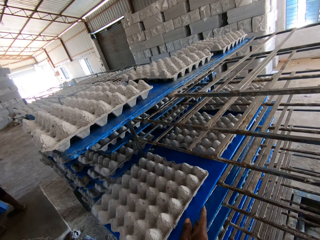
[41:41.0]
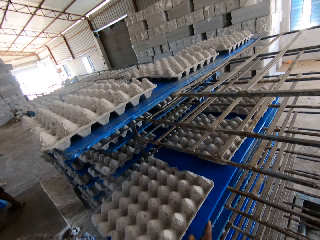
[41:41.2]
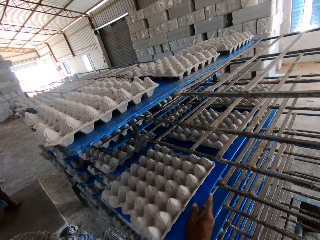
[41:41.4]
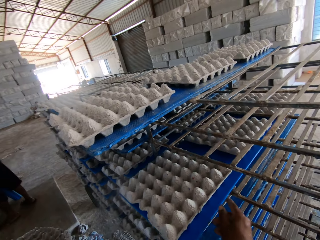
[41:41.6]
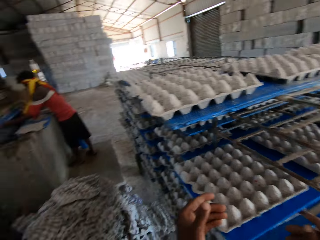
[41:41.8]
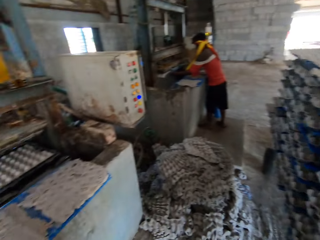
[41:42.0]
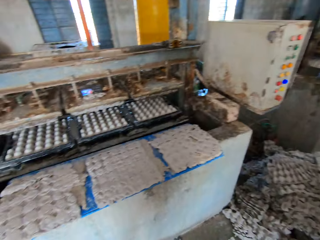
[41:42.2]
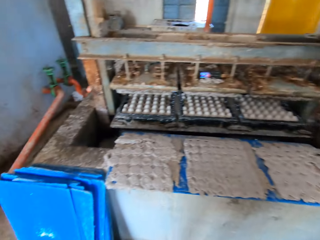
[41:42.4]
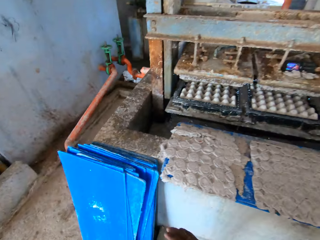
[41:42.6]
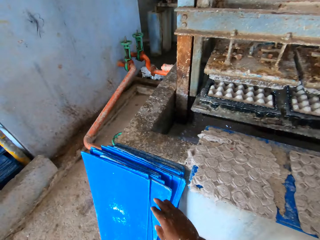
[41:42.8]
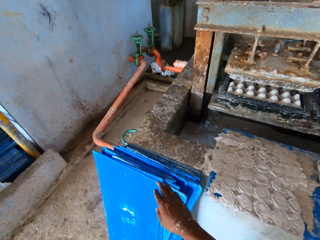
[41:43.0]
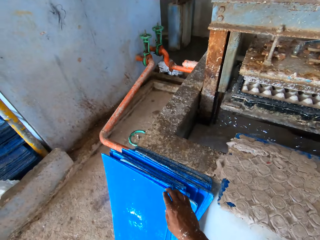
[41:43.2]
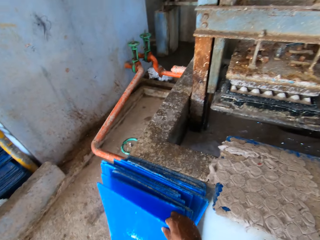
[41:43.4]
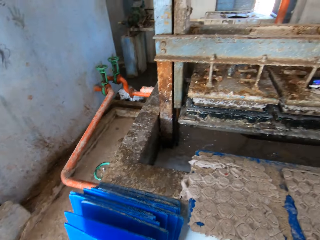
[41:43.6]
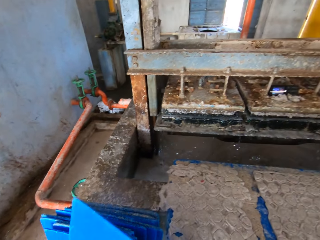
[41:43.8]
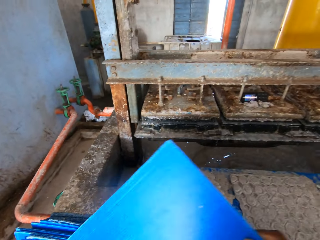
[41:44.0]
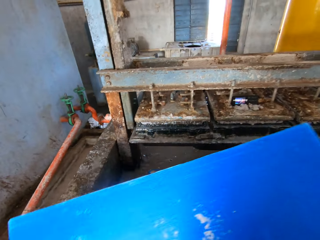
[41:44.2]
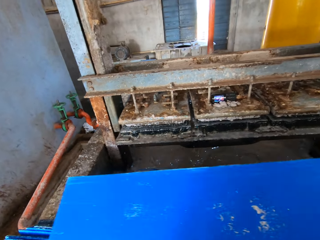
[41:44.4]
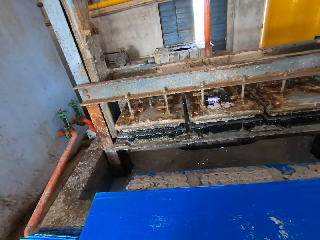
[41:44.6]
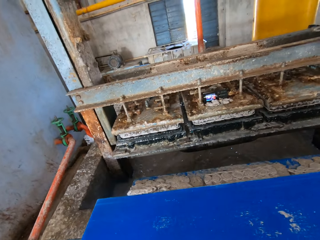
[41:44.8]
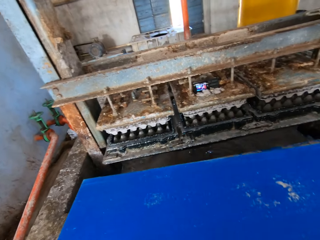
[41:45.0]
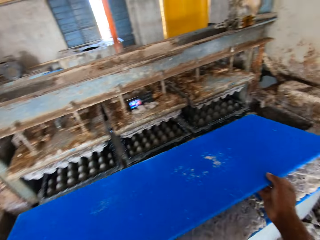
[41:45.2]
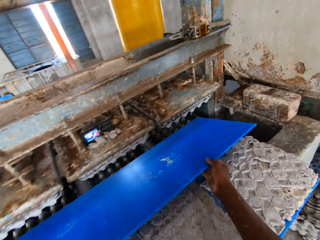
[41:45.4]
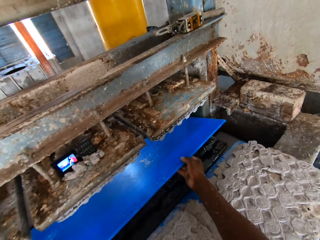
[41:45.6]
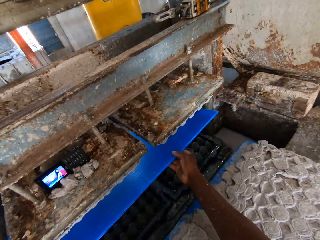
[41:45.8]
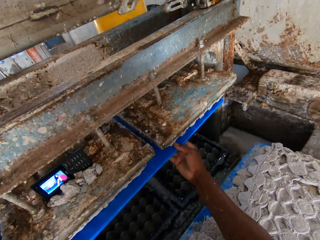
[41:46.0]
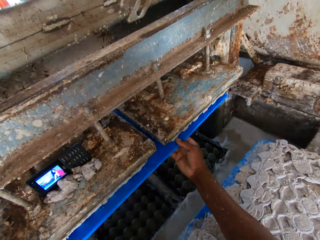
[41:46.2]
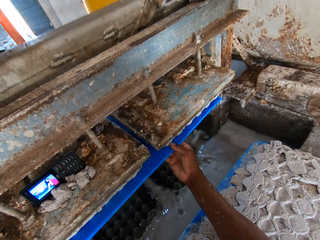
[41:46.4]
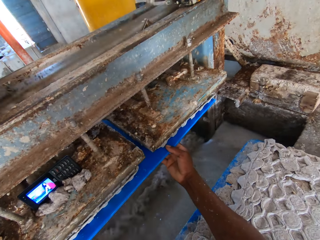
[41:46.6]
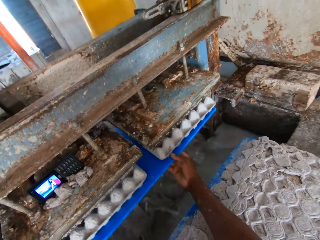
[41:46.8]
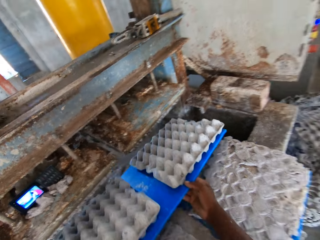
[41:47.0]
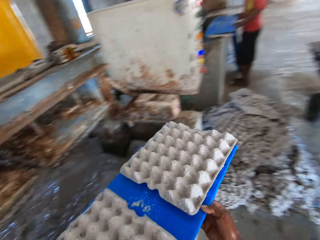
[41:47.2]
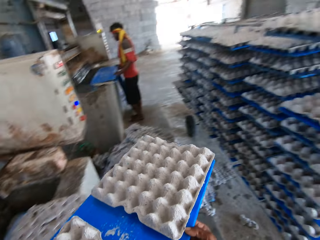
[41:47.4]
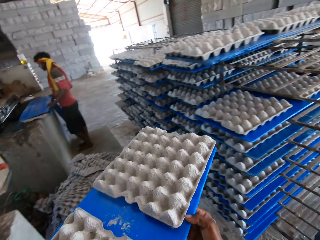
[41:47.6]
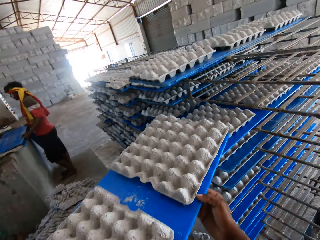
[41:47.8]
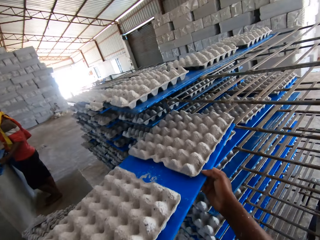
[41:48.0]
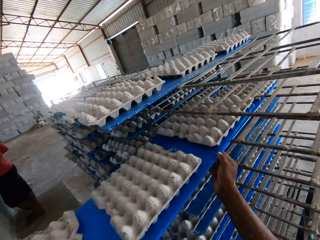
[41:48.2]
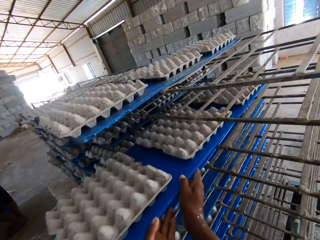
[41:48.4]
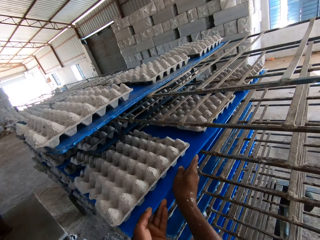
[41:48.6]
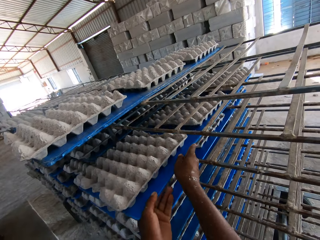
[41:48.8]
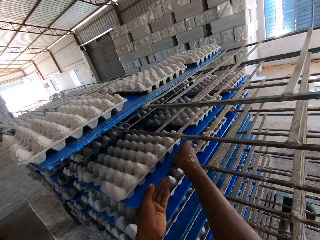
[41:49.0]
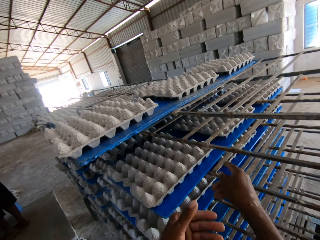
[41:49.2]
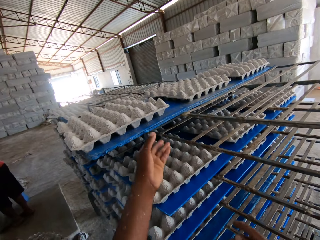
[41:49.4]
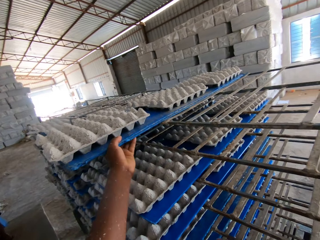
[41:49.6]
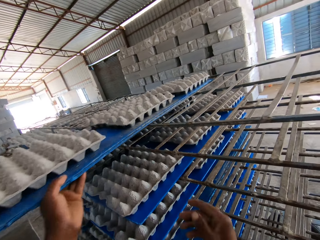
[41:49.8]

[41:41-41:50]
A man places a blue tray under the custom mold of the egg tray machine with both hands. The camera wearer picks a blue tray from the floor with his right hand. He drops the blue tray on the blue tray on the egg tray machine with both hands. He picks the blue tray from the blue tray on the egg tray machine with both hands. He places the blue tray under the custom mold of the egg tray machine with both hands. He removes the blue tray with egg crates from the egg tray machine with both hands. He places the blue tray with egg crates on the rack with both hands. He moves the blue tray with egg crates from the rack with his left hand.

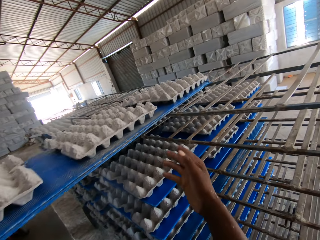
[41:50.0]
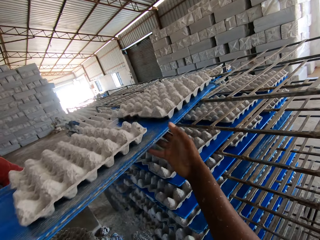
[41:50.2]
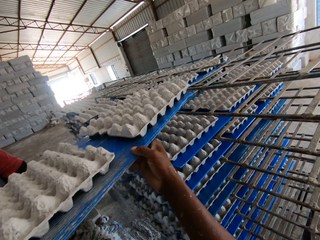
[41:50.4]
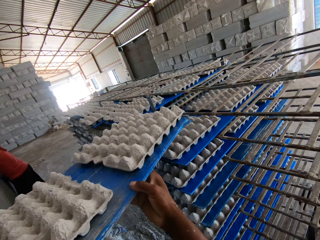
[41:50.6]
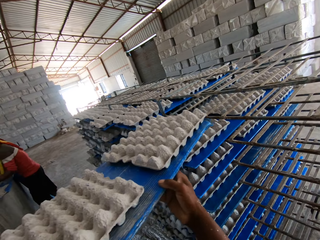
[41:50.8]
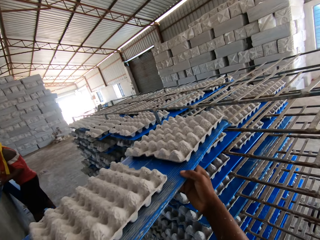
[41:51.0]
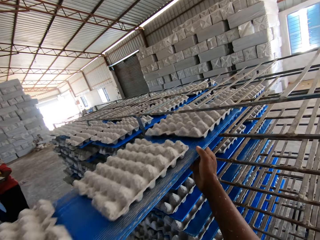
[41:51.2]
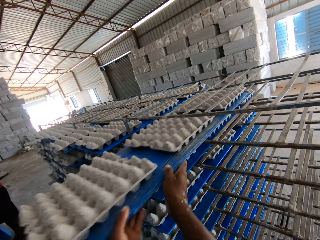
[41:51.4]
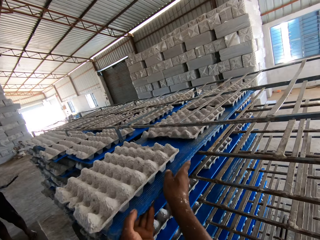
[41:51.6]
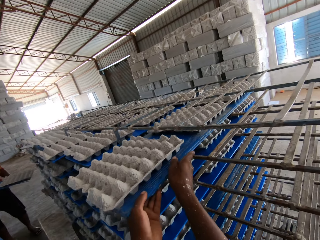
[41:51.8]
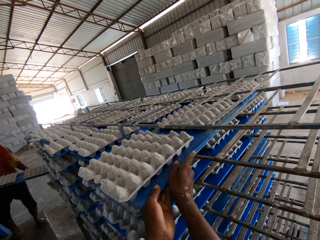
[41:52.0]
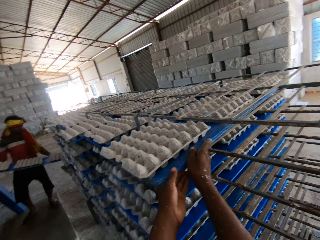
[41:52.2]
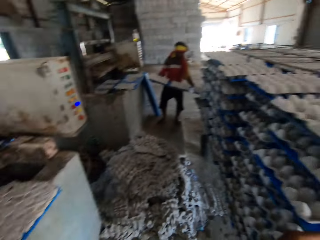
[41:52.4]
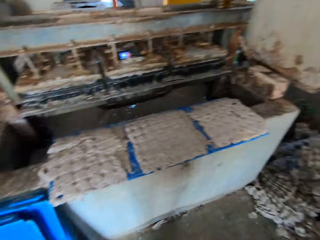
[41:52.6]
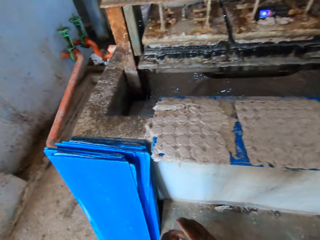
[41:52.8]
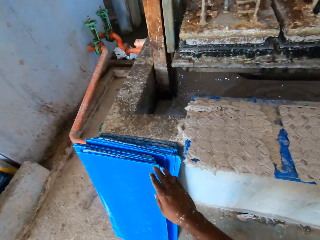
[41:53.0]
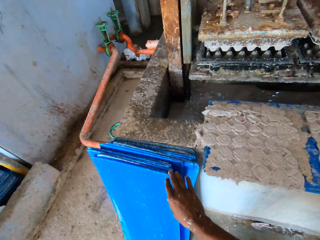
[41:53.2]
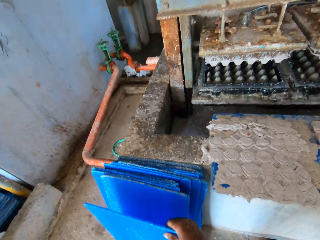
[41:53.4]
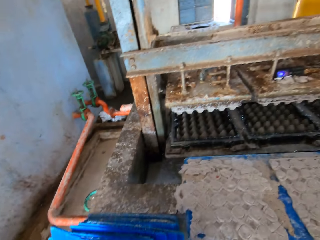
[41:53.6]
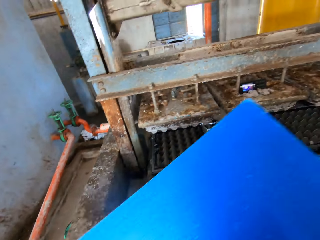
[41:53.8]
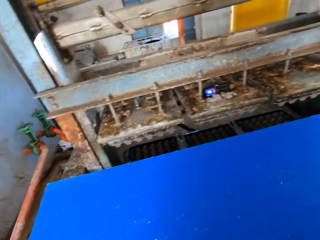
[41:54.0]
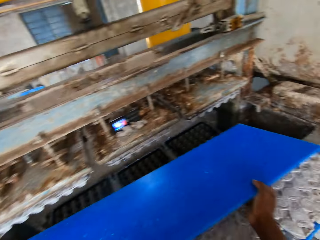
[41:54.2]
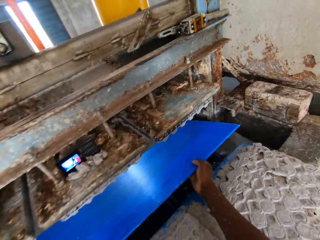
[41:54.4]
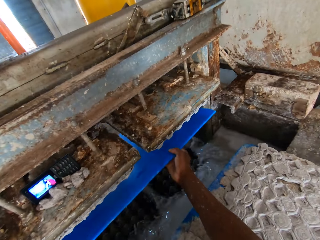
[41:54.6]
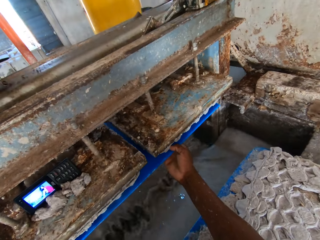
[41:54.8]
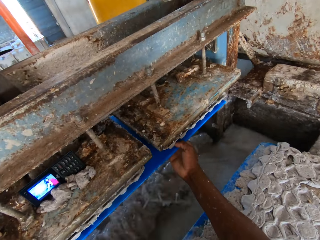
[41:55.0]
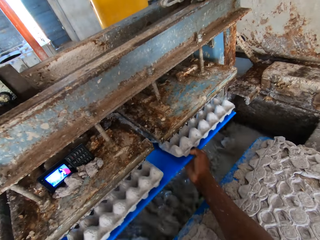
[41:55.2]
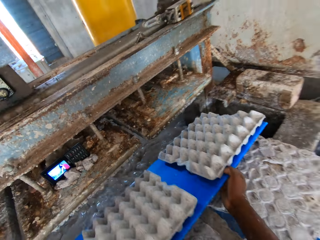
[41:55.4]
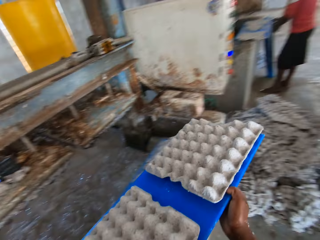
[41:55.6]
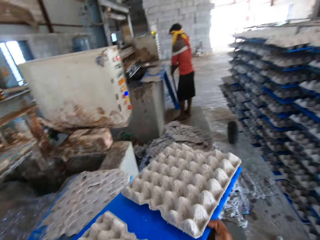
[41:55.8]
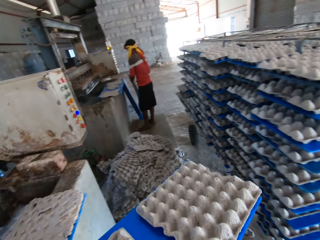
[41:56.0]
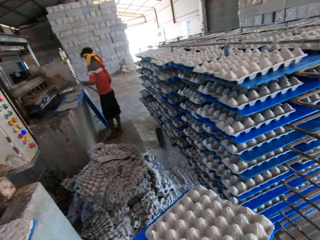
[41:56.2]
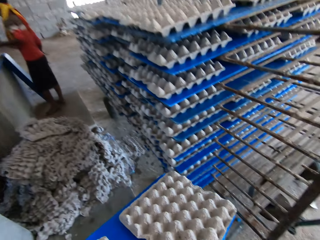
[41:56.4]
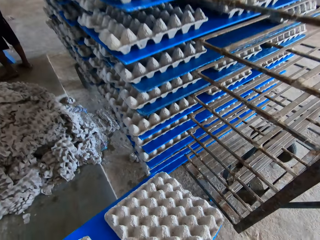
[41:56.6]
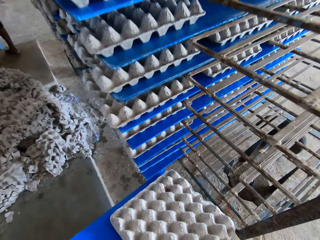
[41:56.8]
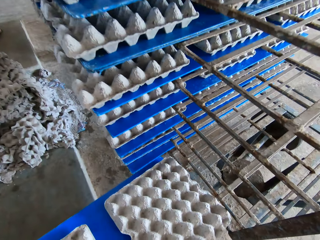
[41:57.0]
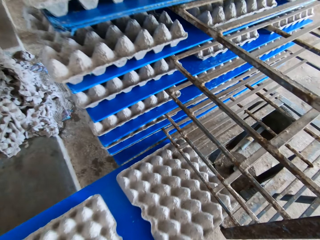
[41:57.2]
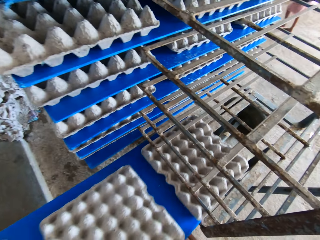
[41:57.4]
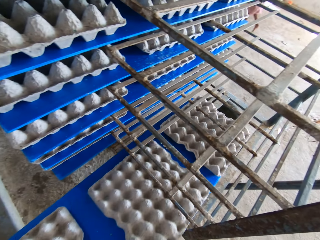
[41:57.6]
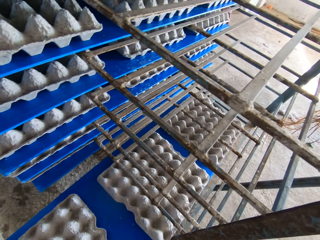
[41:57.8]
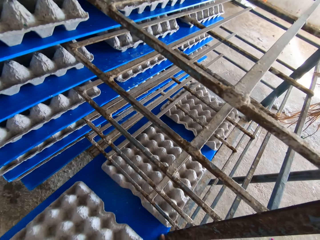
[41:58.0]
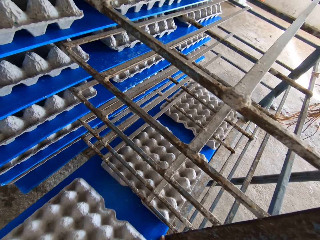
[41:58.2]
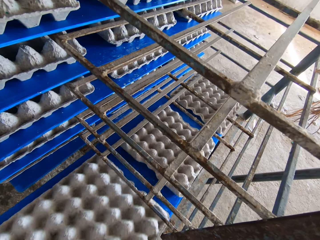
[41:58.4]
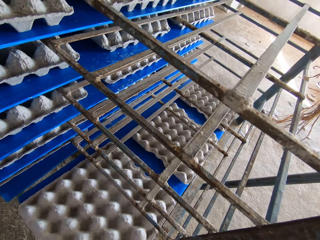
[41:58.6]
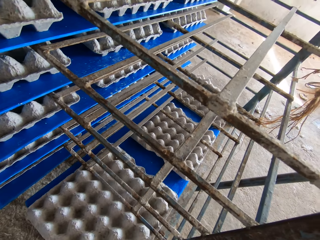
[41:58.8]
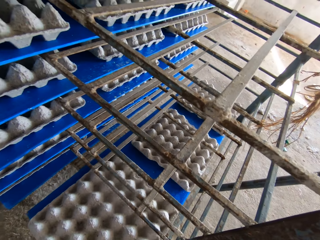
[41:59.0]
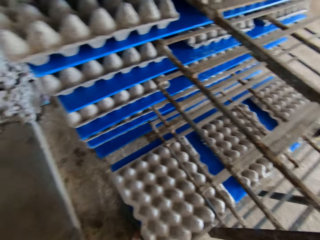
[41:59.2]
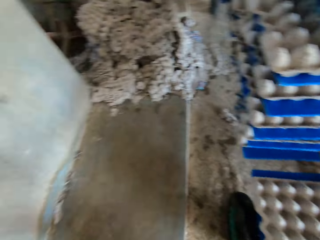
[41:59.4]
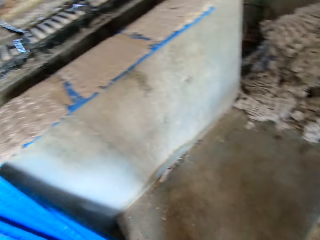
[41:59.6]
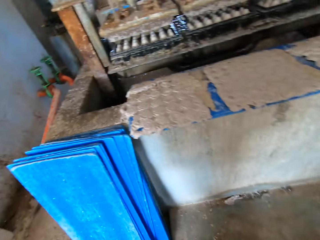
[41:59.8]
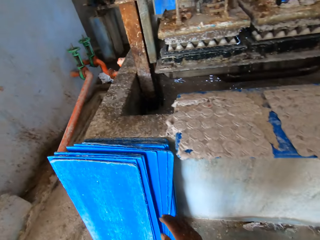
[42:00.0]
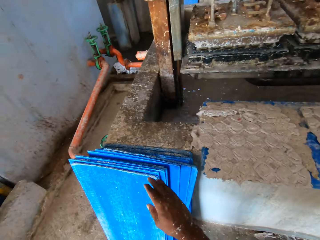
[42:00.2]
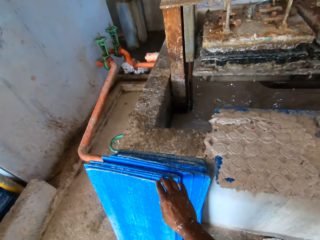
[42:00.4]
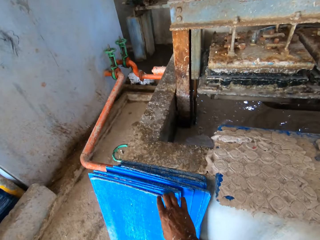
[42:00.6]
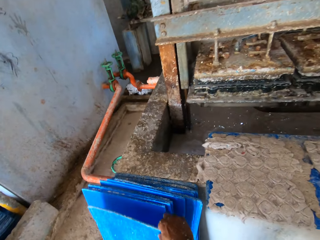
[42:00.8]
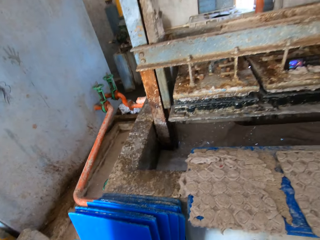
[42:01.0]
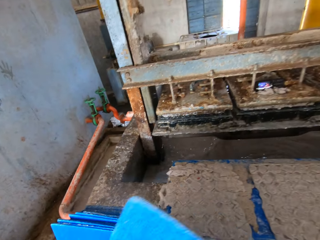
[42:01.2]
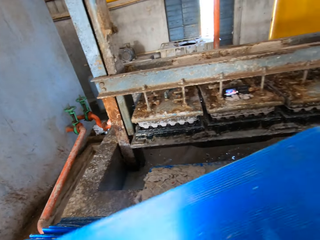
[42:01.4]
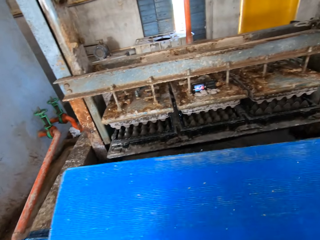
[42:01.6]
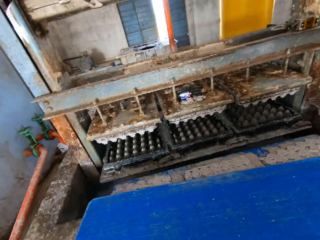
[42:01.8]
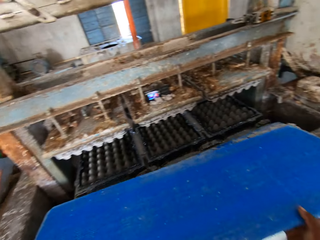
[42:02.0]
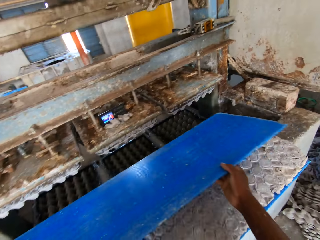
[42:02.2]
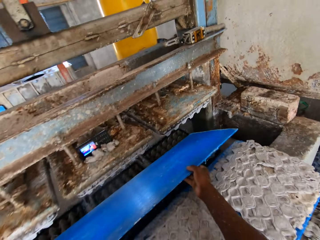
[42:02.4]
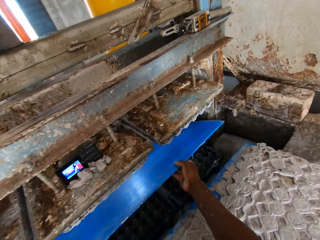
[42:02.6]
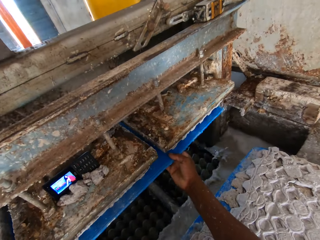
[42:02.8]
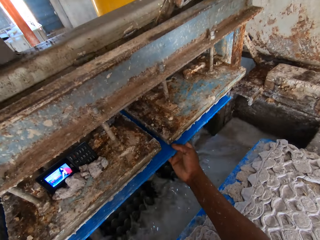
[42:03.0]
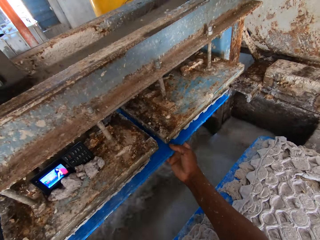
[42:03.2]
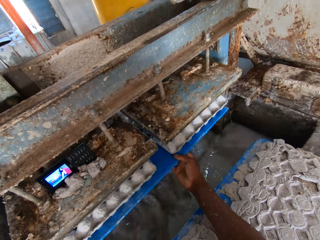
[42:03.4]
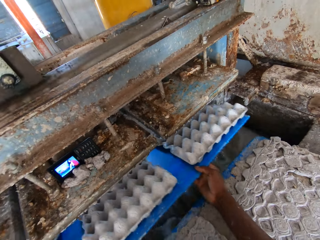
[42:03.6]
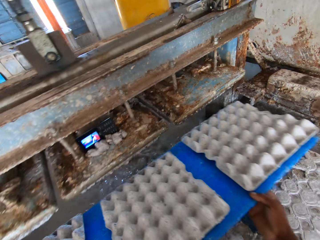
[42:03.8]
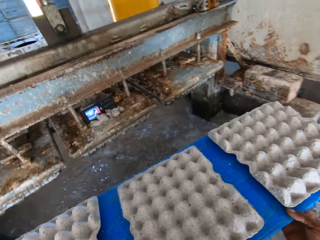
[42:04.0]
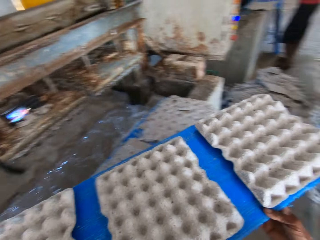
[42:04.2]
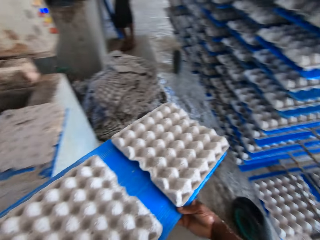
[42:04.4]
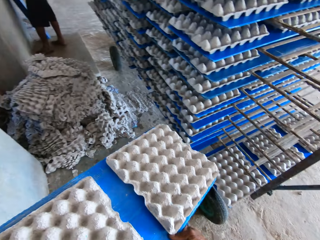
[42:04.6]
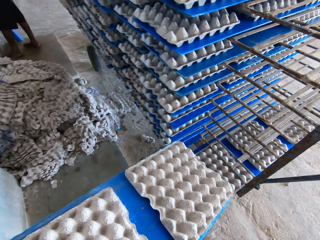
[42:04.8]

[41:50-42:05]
The camera wearer holds the blue tray with egg crates on the rack with both hands. He places the blue tray with egg crates on the rack with both hands. A man moves a blue tray with egg crates in both hands and places the blue tray with egg crates on the rack with both hands. The camera wearer picks a blue tray from the floor with his right hand. He places the blue tray under the custom mold of the egg tray machine with both hands. He removes the blue tray with egg crates from the egg tray machine with both hands. The man holds a blue tray on the floor with both hands, holds the blue tray on the floor with his left hand, and picks the blue tray from the floor with his left hand. The camera wearer places the blue tray with egg crates on the rack with both hands. He picks the blue tray from the floor with his right hand. He drops the blue tray on the blue tray on the egg tray machine with both hands. He places the blue tray under the custom mold of the egg tray machine with both hands. He removes the blue tray with egg crates from the egg tray machine with both hands.
